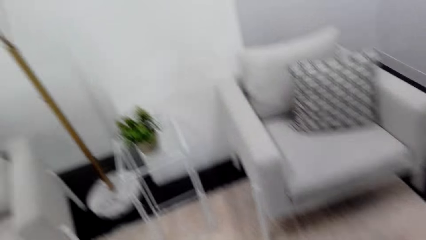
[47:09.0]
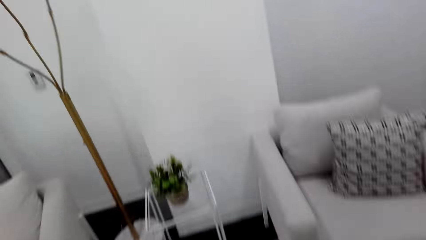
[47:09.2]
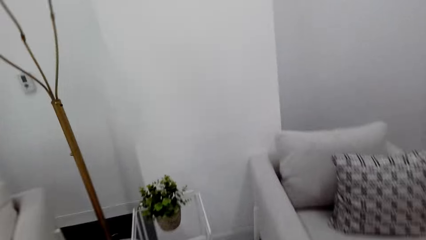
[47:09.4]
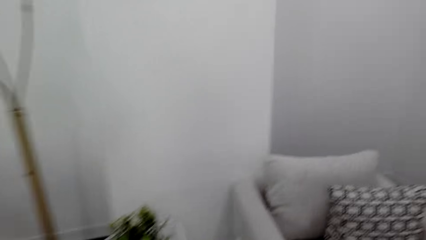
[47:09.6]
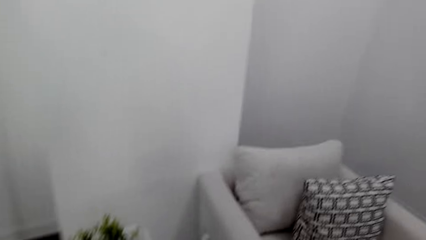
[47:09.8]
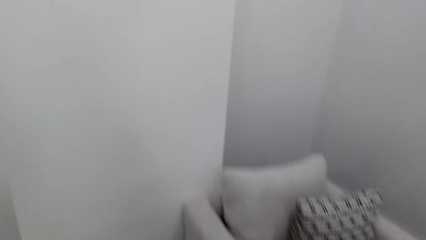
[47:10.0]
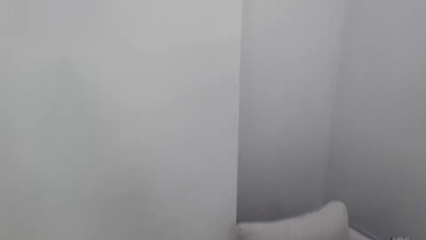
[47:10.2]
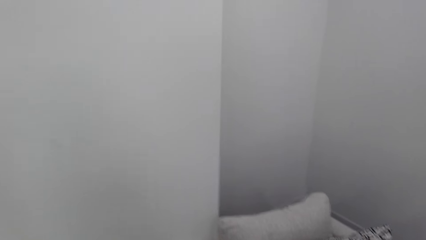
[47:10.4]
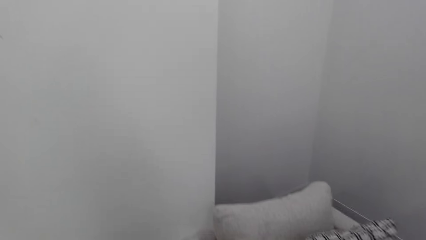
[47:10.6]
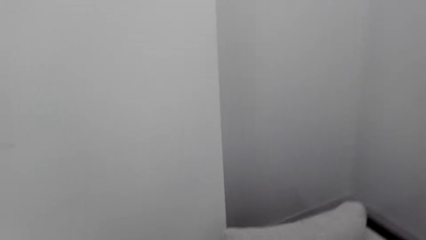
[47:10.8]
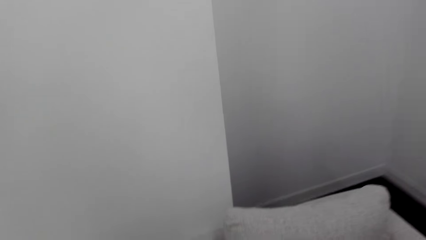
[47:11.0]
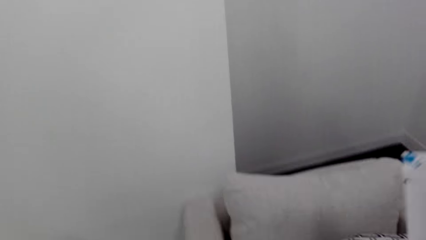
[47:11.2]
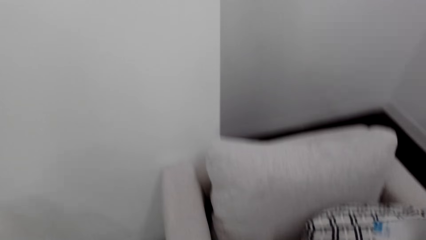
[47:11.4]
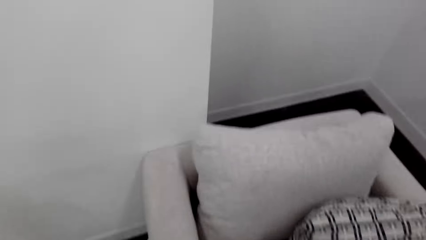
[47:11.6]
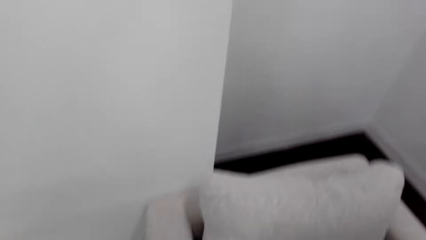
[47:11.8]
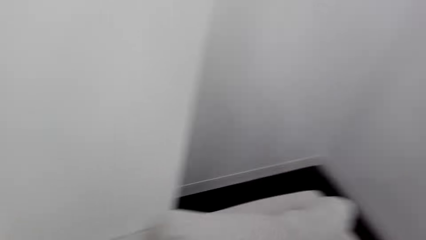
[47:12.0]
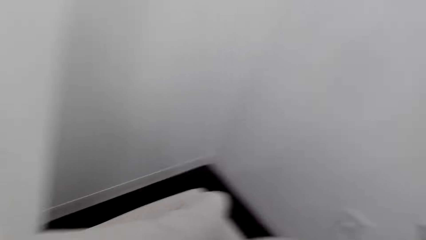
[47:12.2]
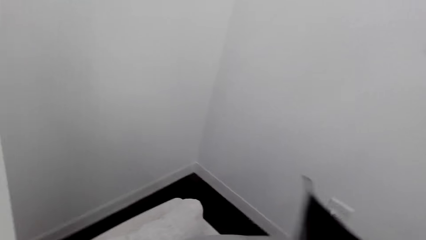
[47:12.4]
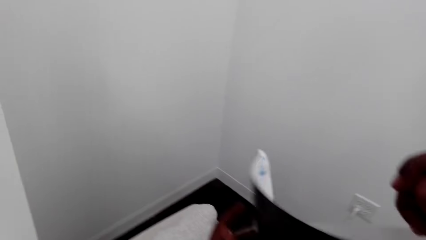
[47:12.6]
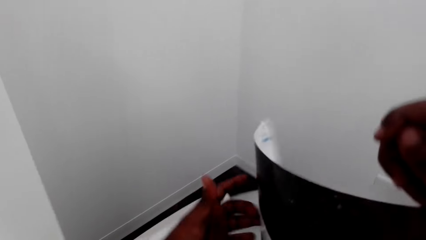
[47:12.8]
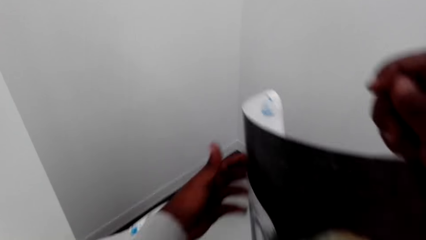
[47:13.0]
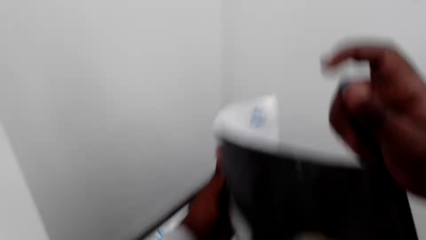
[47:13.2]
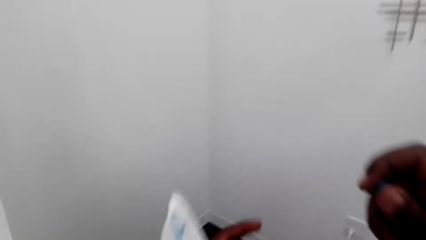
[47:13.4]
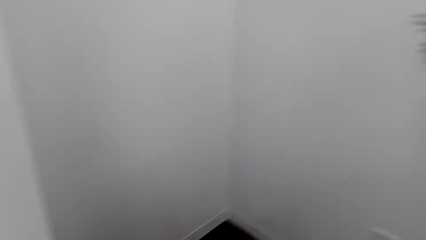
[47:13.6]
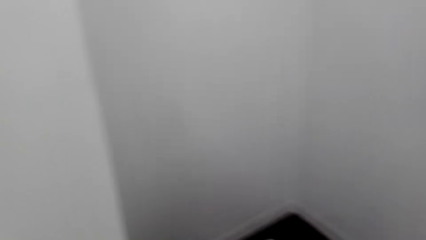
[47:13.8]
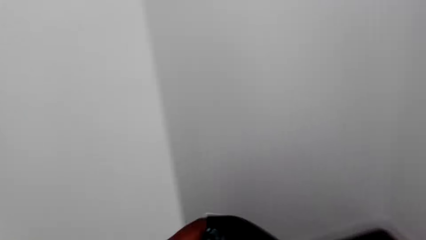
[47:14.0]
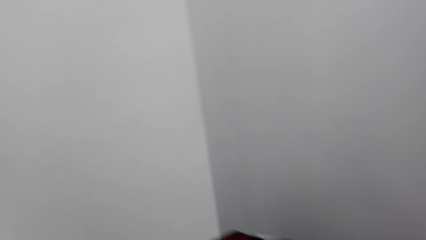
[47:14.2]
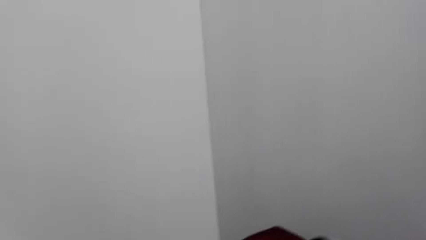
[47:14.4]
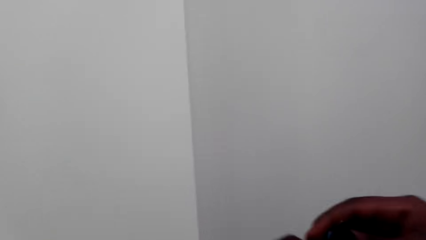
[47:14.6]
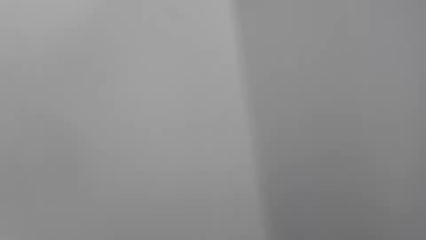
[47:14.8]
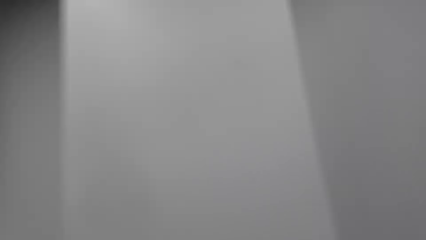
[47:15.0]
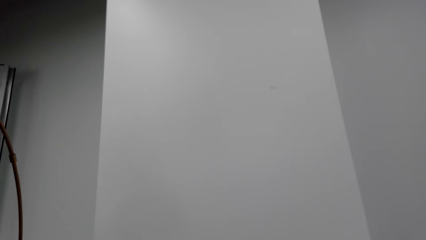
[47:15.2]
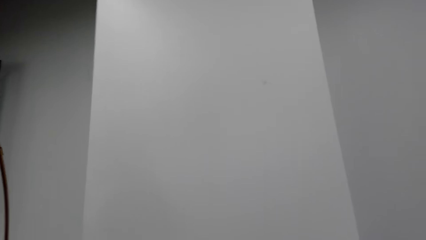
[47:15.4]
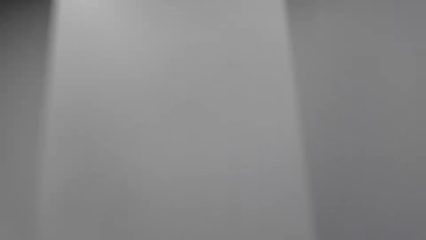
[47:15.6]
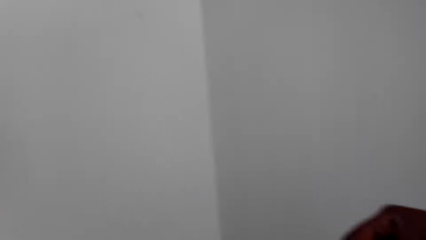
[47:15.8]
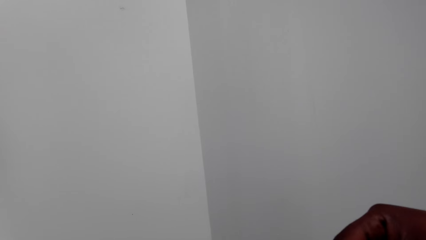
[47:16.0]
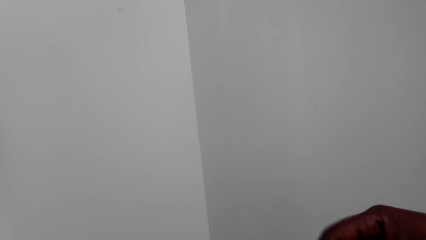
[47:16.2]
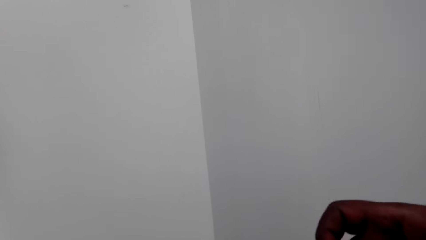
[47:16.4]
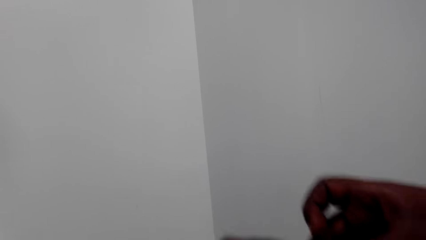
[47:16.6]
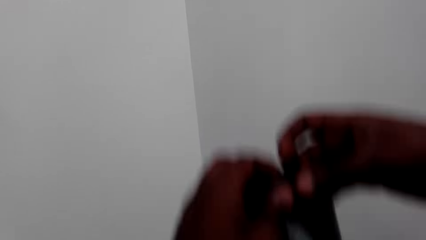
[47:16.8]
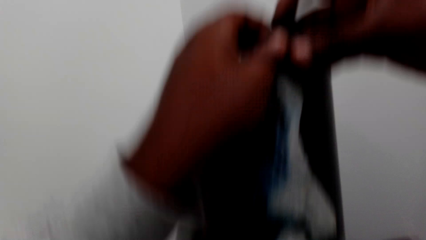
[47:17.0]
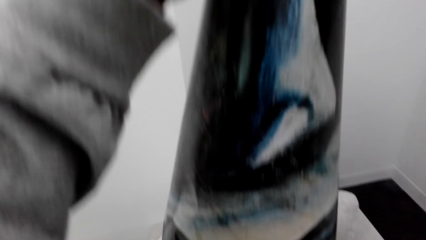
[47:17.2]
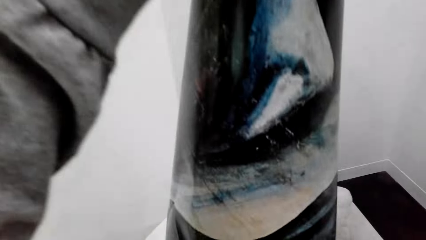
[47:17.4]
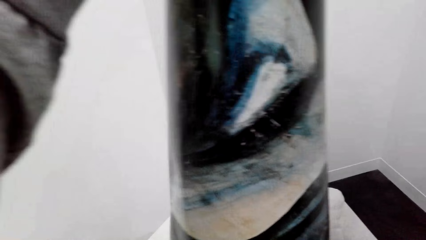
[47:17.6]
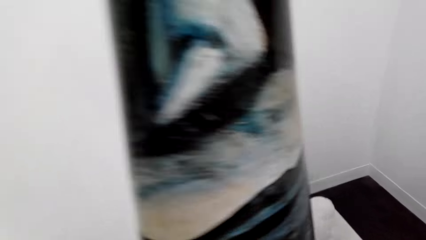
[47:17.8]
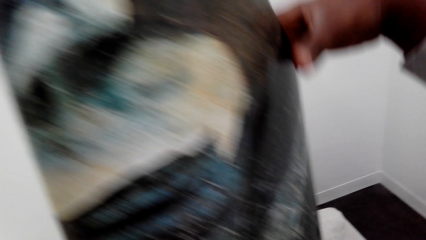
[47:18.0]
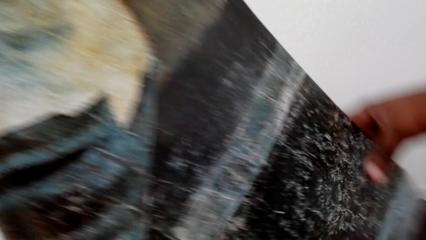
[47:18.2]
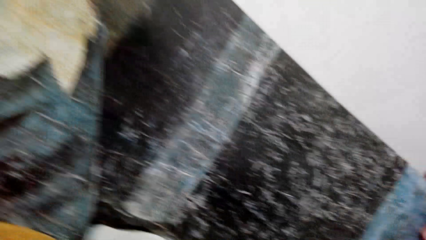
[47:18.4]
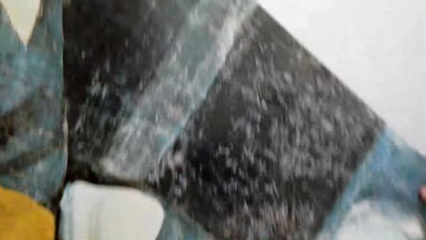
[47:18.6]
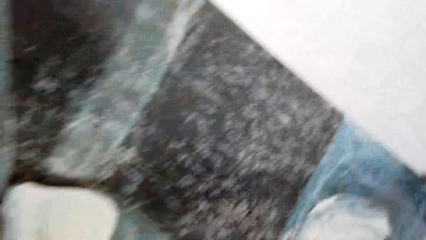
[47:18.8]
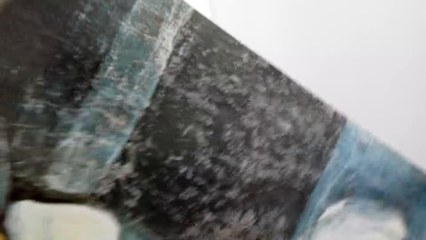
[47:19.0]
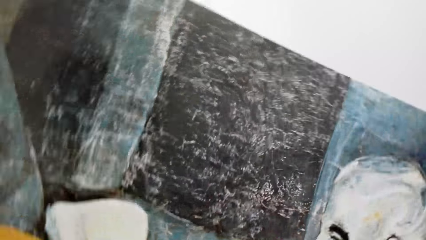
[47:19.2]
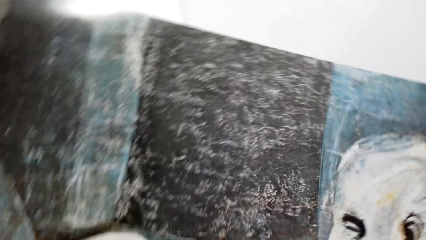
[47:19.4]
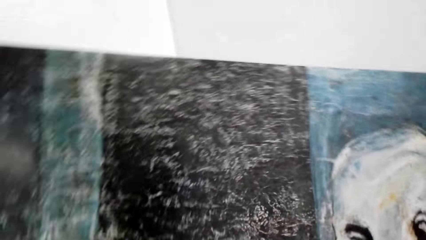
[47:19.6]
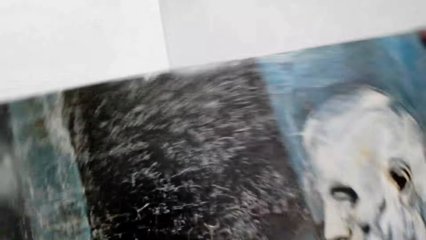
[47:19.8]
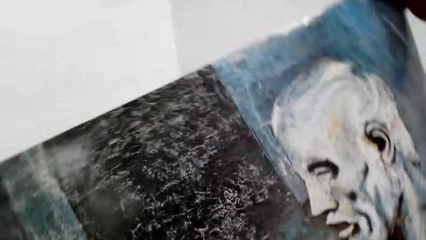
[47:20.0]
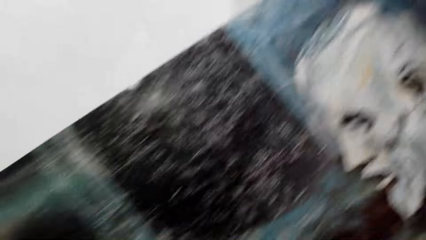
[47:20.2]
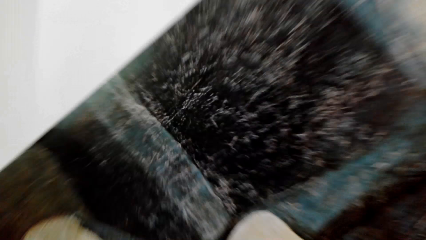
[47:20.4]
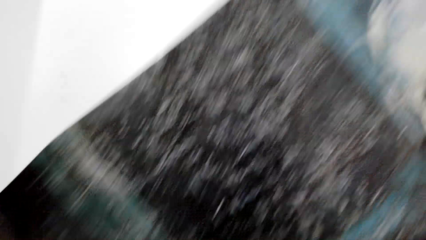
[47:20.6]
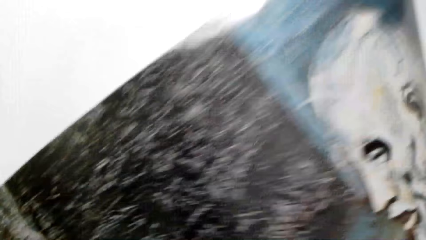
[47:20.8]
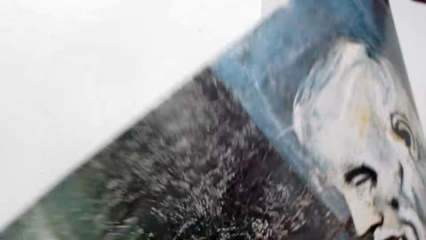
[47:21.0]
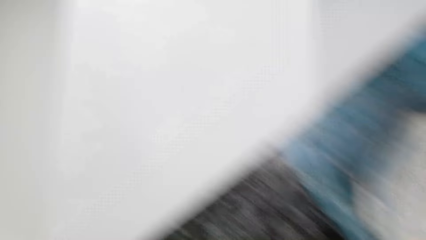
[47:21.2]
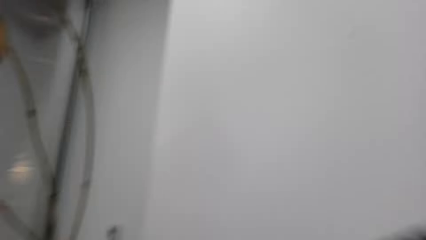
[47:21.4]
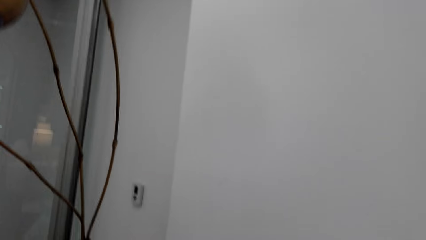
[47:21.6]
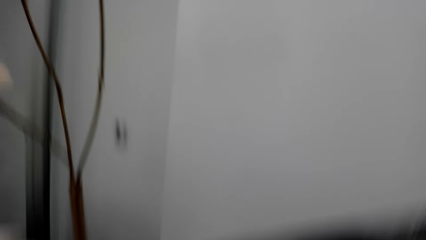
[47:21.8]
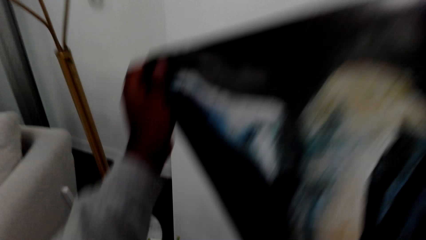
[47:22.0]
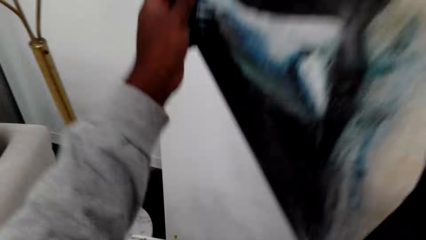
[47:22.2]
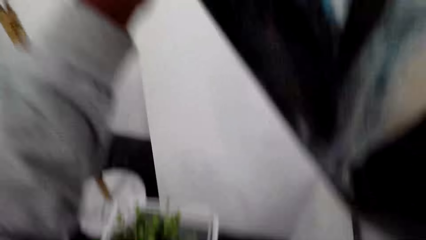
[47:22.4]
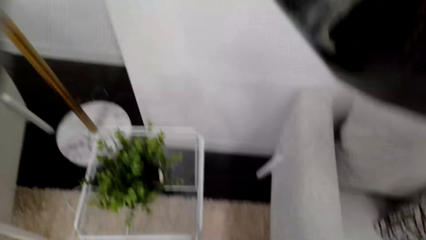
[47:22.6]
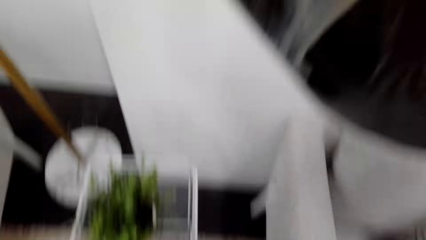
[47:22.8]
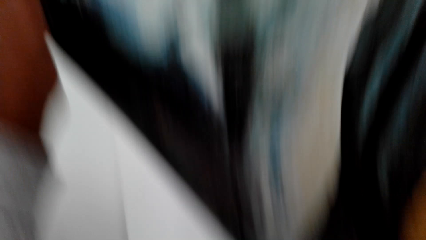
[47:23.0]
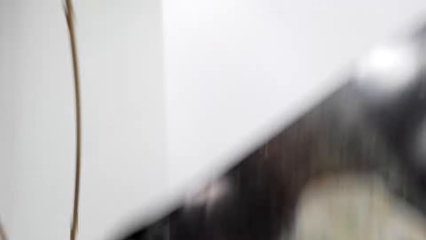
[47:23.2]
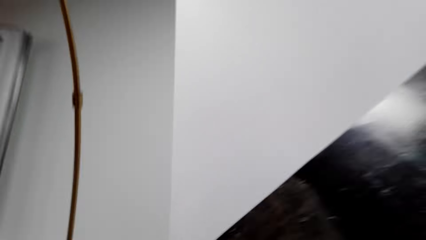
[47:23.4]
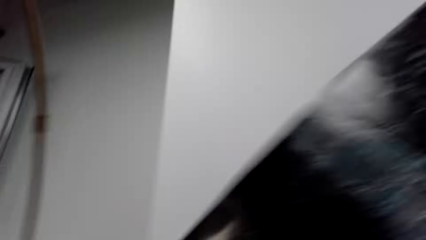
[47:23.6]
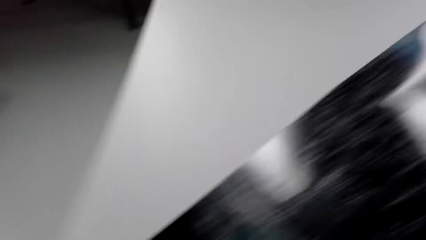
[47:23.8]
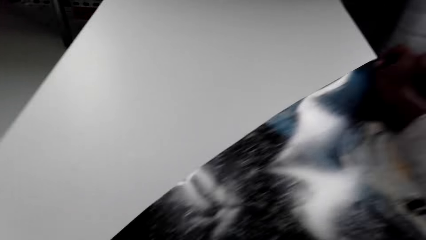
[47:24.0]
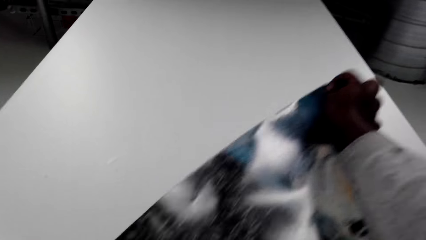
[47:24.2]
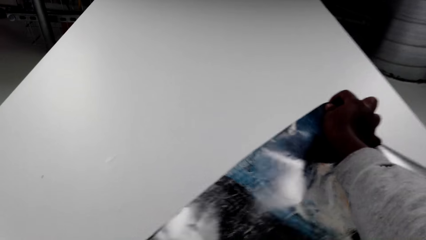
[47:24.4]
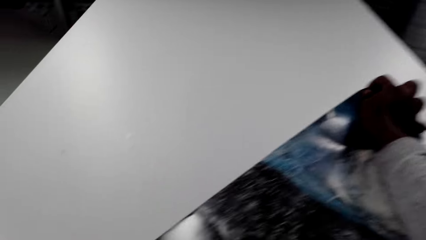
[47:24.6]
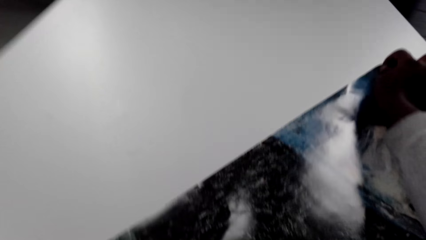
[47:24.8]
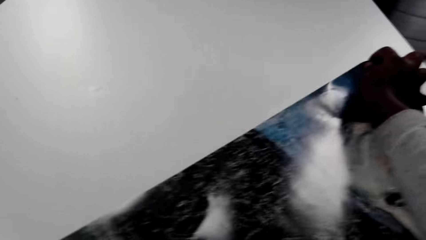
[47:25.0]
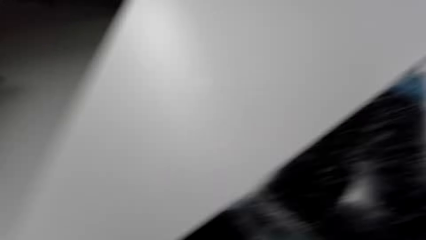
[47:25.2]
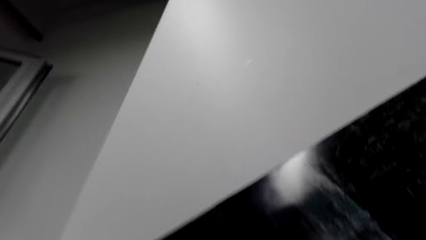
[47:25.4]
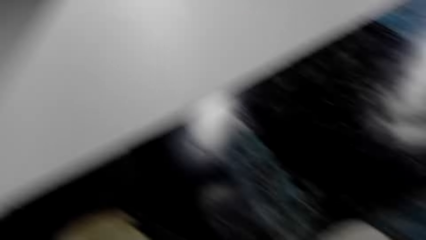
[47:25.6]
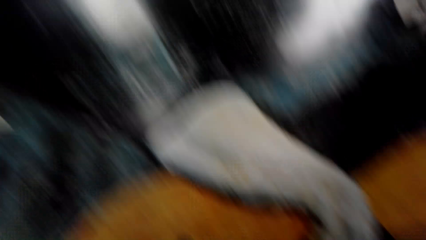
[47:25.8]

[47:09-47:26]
The camera wearer holds the poster. They look at the wall. They adjust the picture on the wall.
